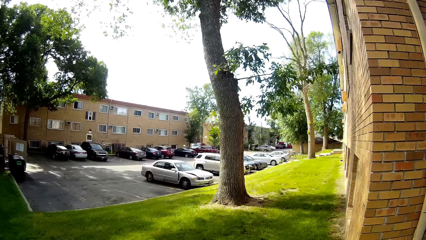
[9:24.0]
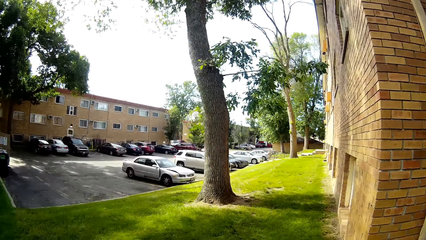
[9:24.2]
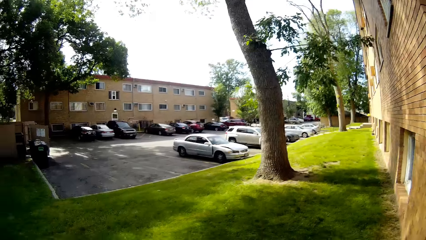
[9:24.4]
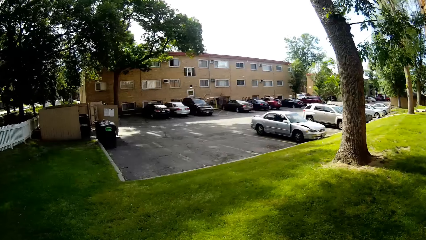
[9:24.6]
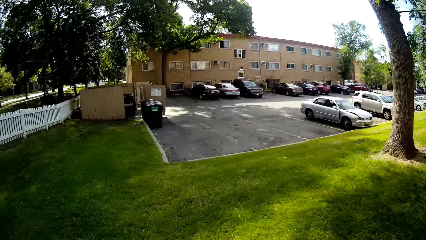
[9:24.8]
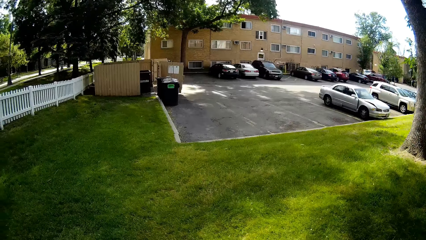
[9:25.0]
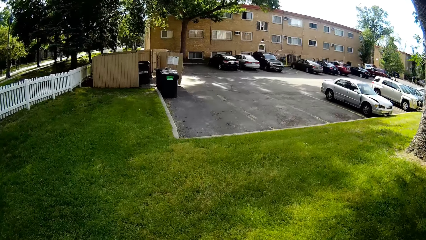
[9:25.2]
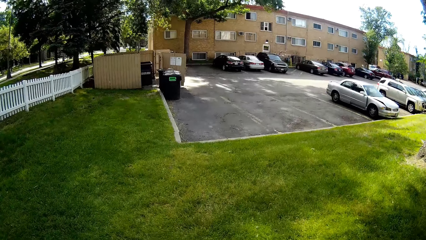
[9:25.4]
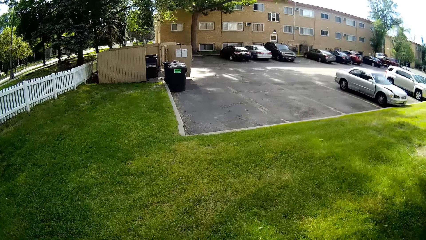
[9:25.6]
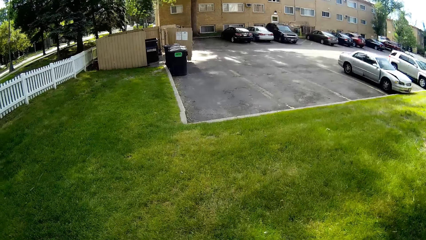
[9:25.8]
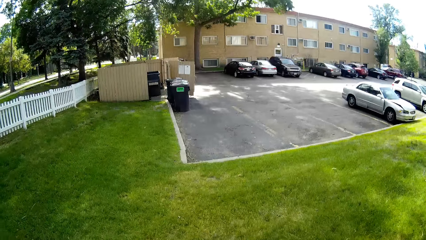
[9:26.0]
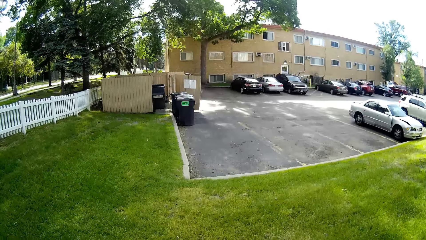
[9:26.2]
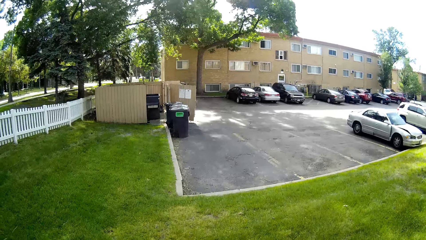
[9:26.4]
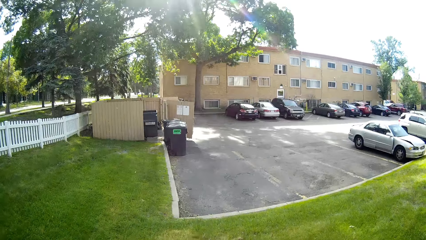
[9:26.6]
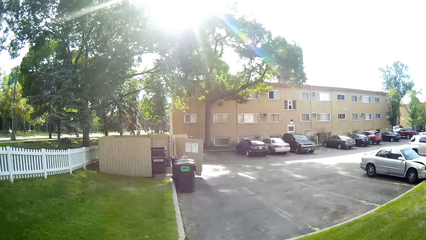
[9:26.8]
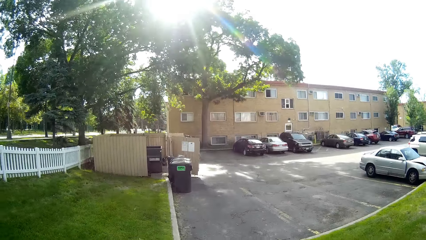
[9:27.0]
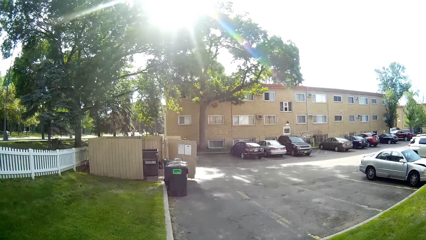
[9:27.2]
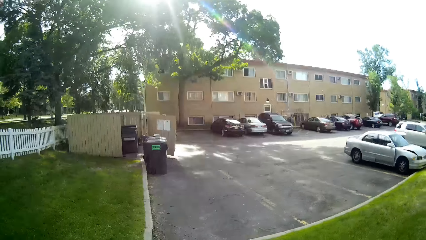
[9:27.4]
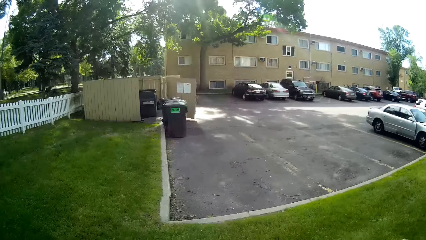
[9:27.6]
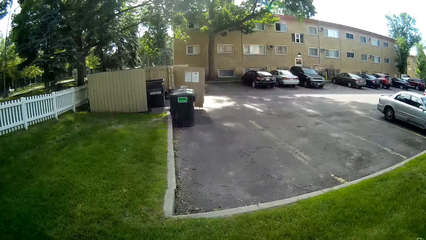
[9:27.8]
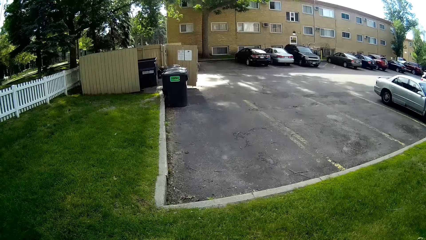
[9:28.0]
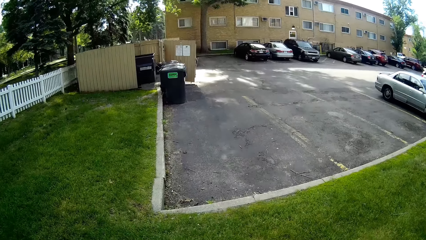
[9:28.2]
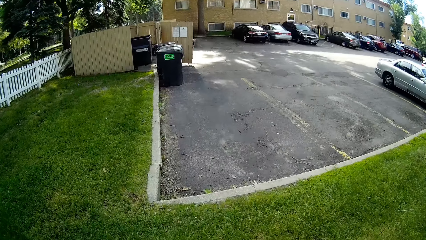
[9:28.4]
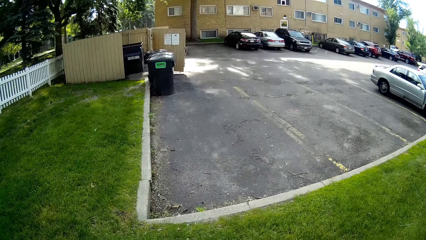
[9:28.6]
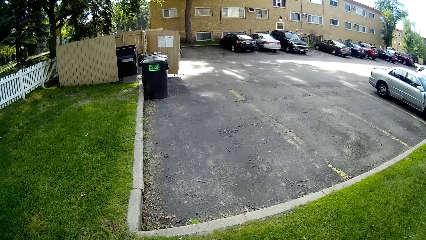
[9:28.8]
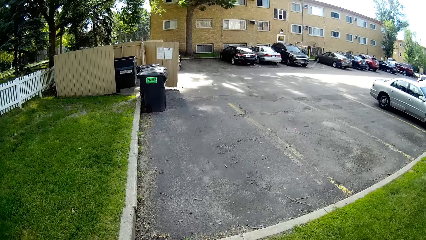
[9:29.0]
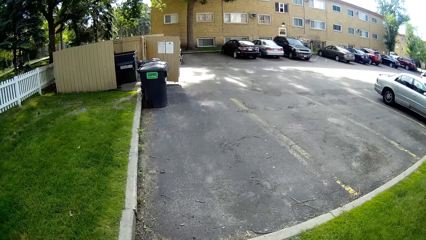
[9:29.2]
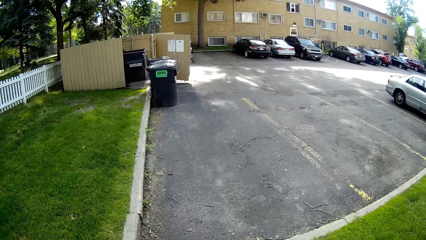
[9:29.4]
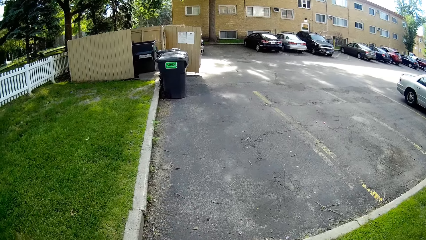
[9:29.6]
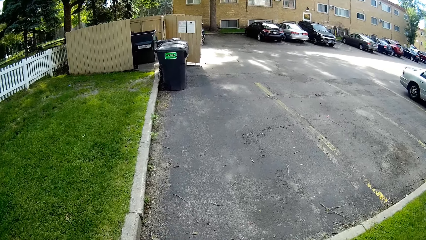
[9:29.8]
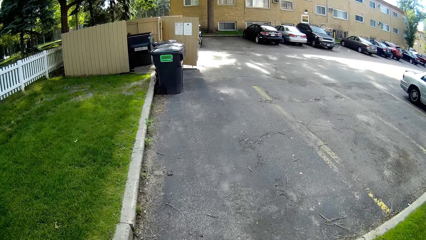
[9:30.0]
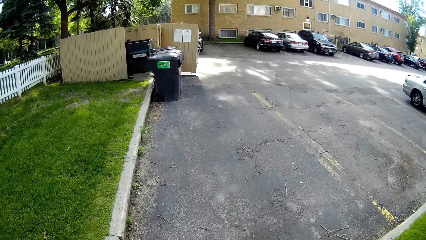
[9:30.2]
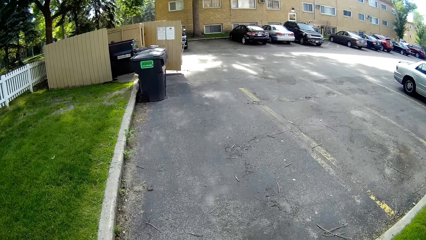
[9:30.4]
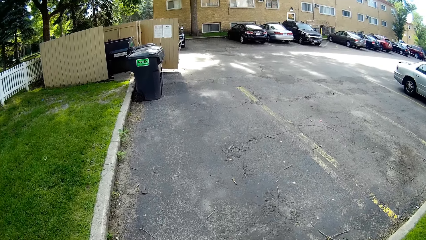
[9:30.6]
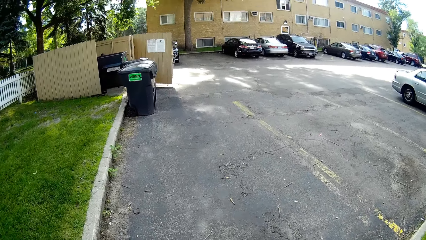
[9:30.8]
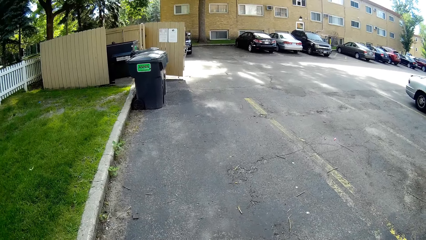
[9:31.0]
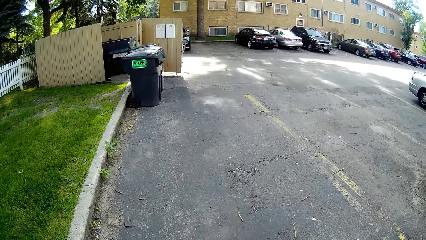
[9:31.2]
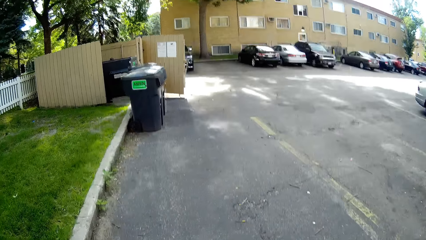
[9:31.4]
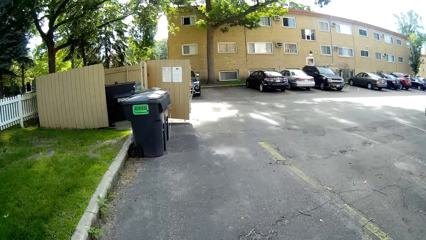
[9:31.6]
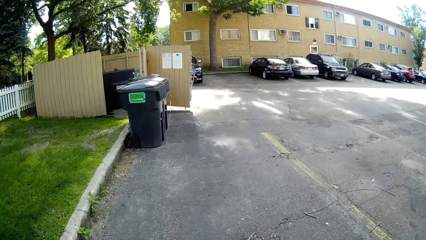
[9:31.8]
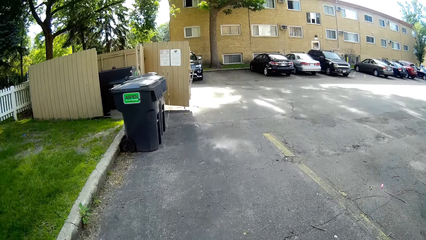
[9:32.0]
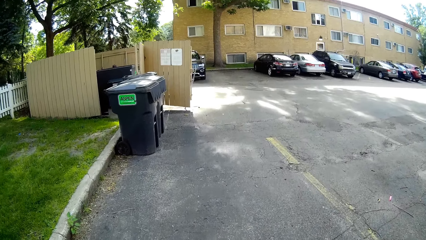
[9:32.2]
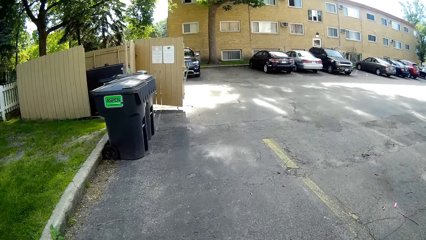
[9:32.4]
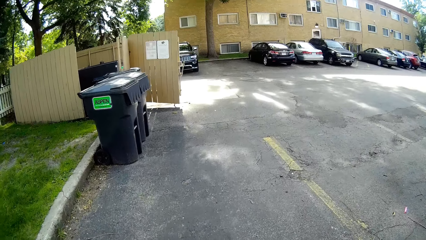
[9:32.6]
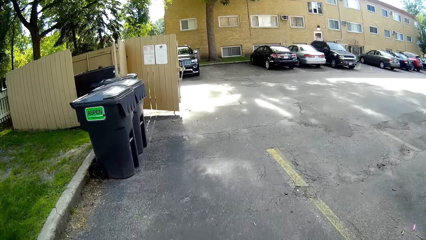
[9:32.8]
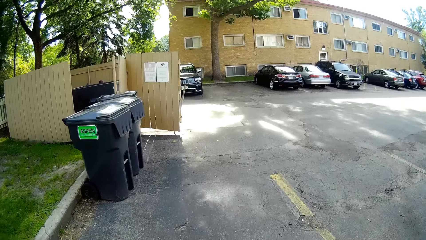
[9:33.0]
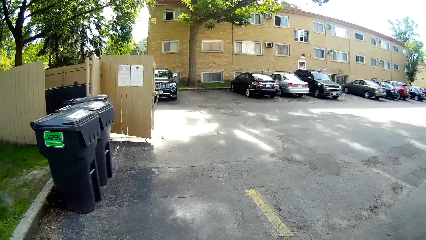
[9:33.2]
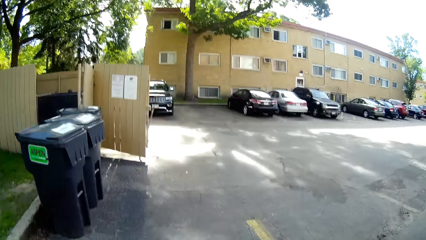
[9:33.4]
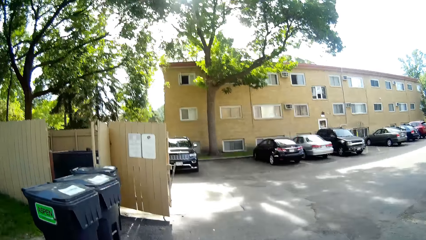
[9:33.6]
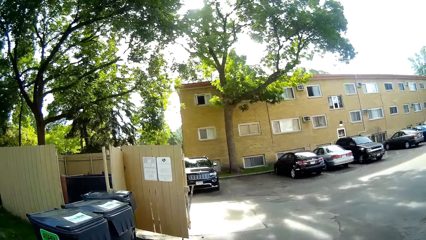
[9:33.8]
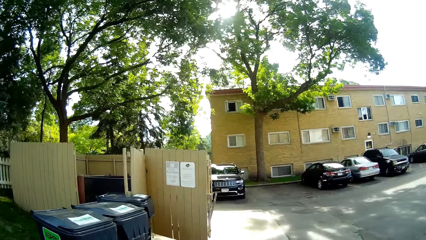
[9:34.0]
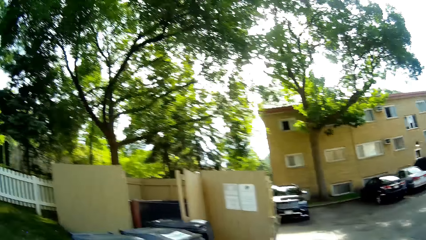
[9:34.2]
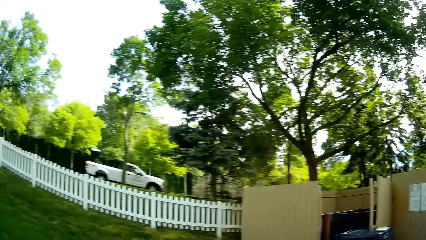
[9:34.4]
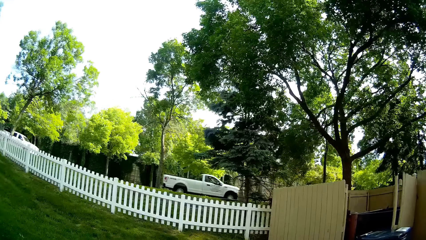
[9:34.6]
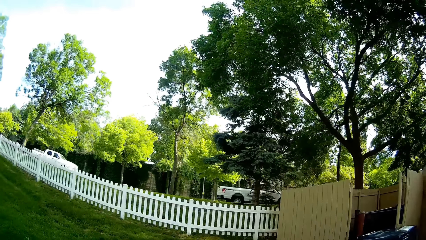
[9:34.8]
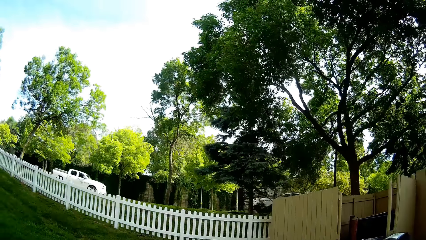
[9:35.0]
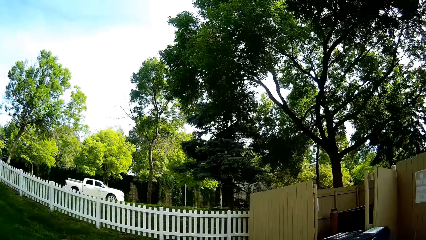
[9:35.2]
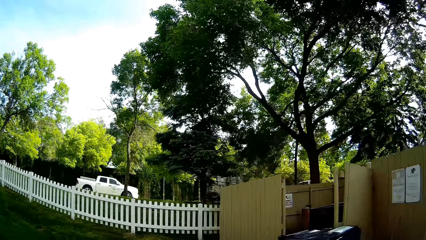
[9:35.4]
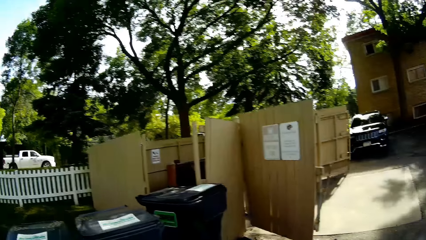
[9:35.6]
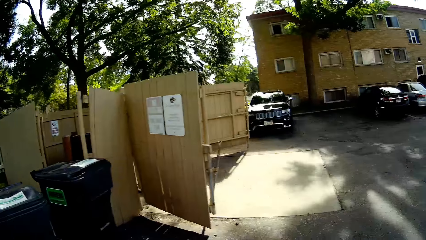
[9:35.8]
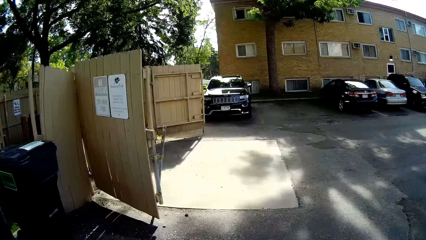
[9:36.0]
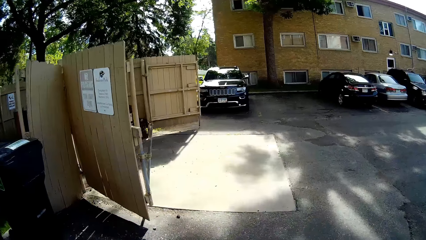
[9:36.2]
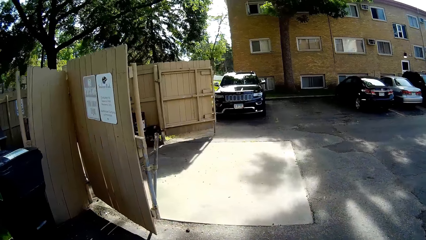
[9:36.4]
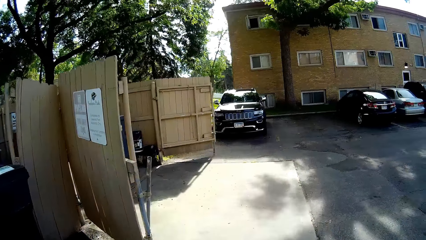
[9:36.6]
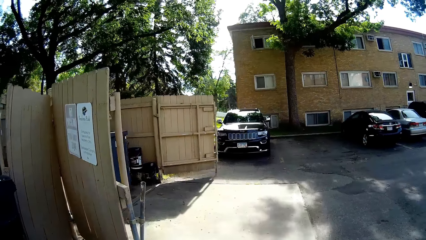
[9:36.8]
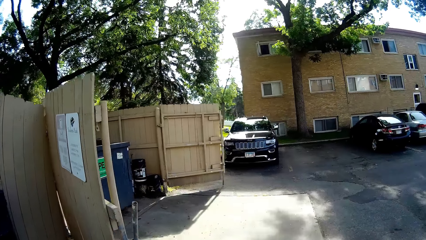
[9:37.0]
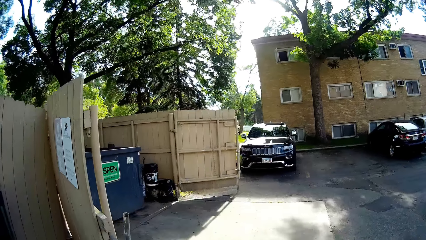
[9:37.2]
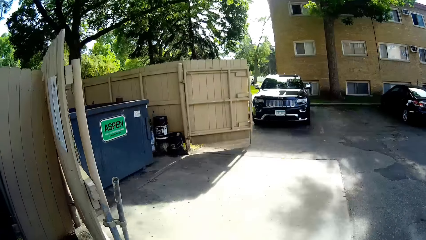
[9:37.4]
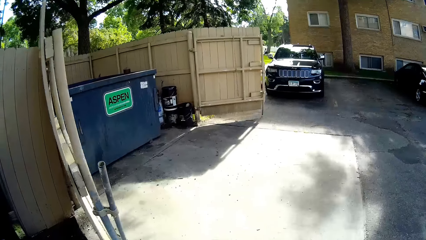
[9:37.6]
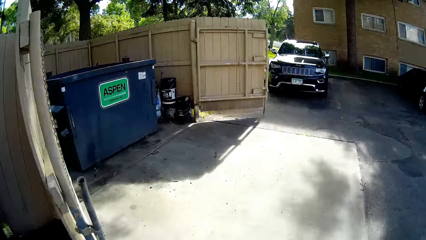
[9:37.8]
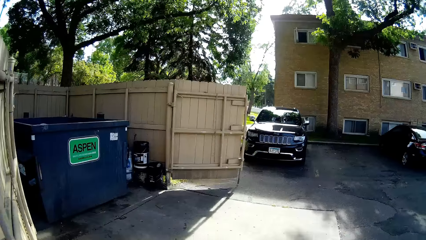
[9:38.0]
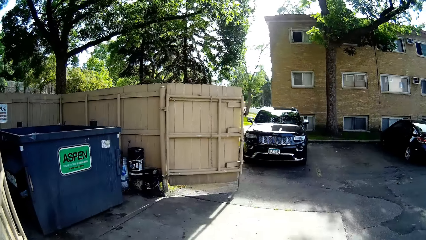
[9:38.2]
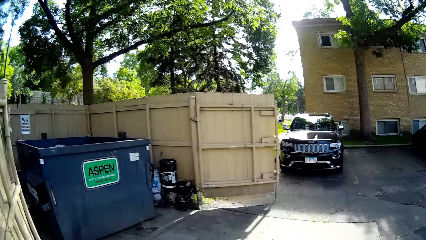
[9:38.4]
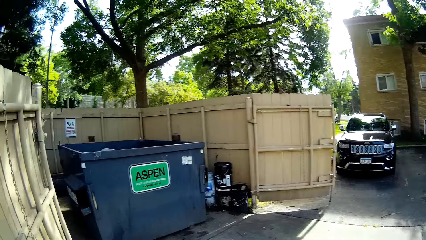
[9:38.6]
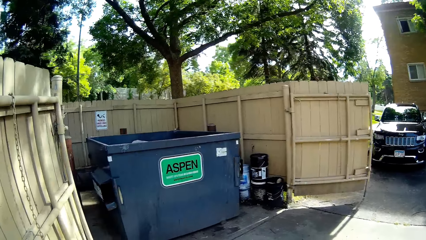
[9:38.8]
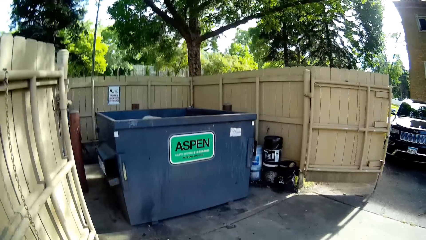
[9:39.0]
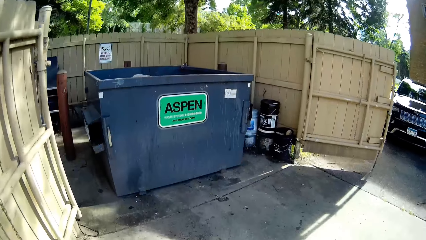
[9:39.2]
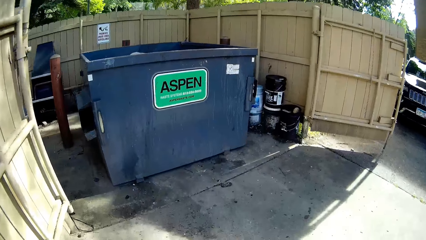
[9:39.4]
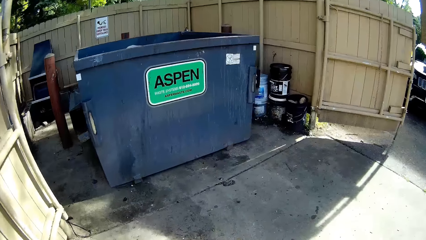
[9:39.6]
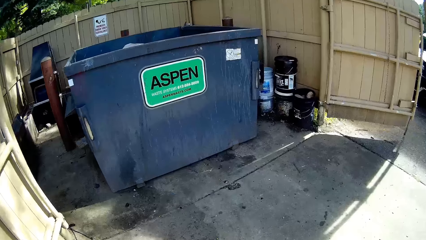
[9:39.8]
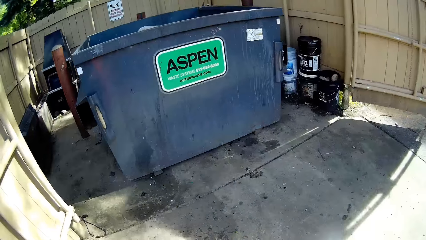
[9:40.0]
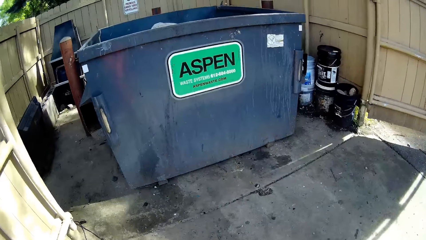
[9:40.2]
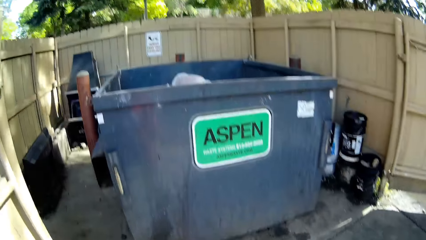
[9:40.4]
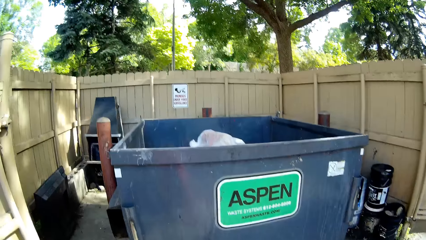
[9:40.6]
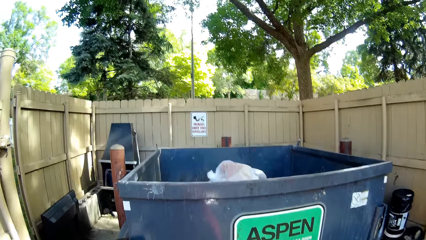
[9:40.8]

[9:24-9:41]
The camera wearer walks to a dustbin close to a car park.
